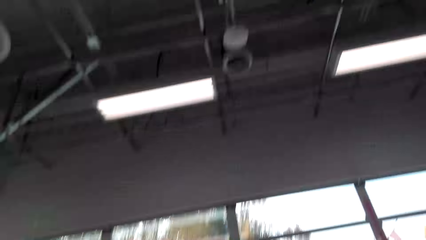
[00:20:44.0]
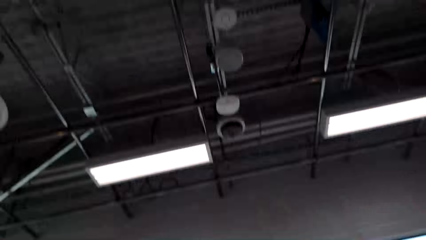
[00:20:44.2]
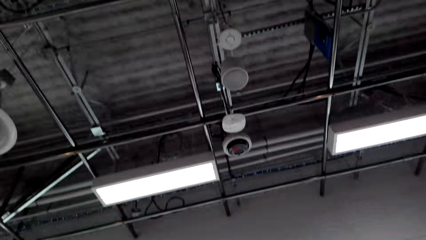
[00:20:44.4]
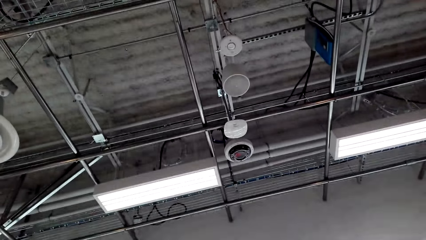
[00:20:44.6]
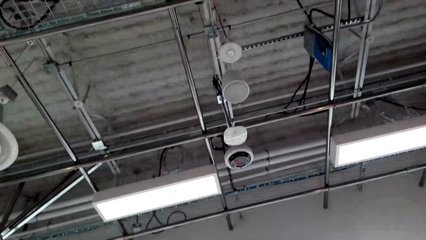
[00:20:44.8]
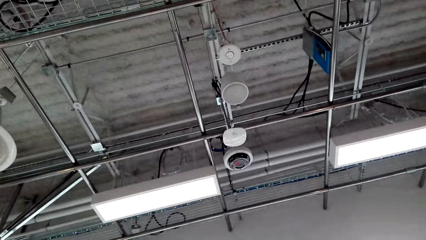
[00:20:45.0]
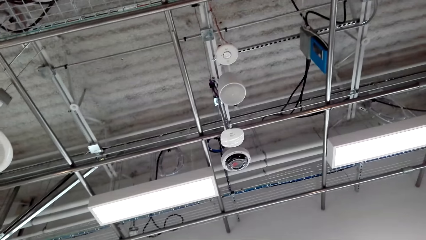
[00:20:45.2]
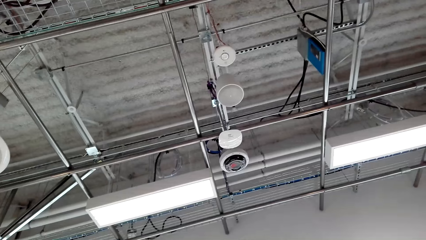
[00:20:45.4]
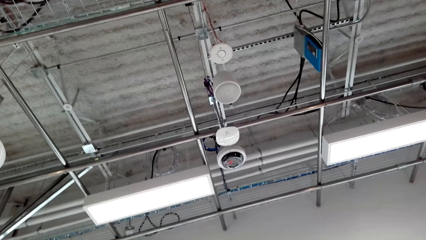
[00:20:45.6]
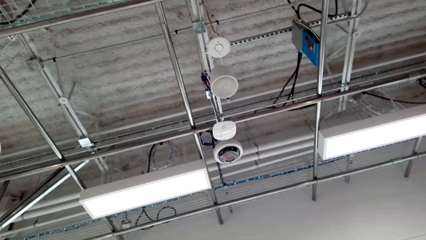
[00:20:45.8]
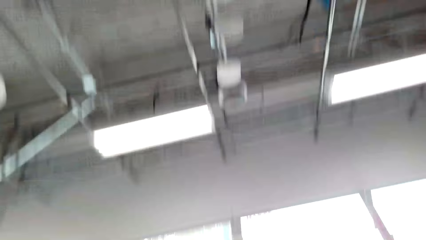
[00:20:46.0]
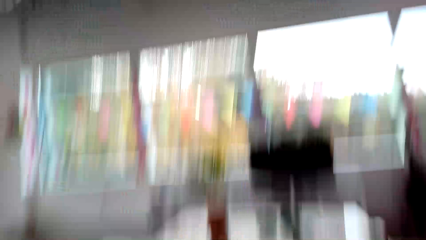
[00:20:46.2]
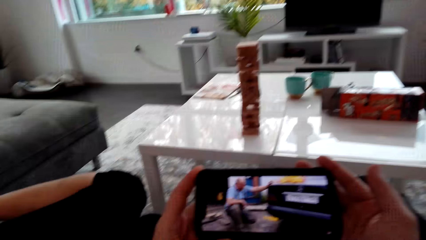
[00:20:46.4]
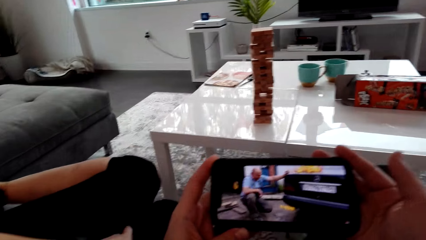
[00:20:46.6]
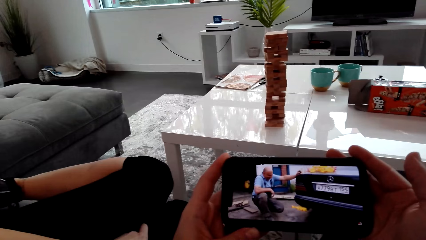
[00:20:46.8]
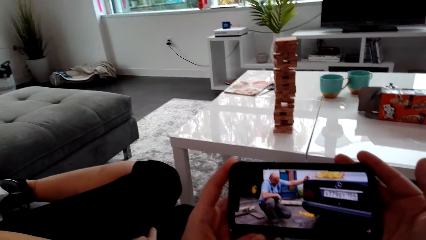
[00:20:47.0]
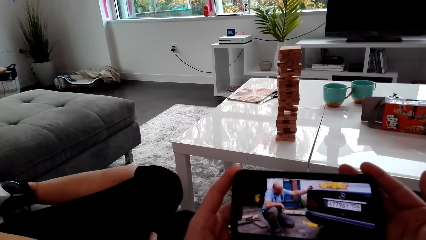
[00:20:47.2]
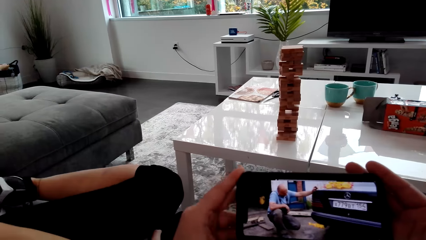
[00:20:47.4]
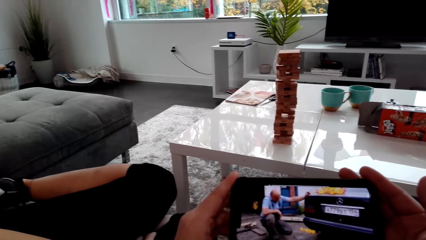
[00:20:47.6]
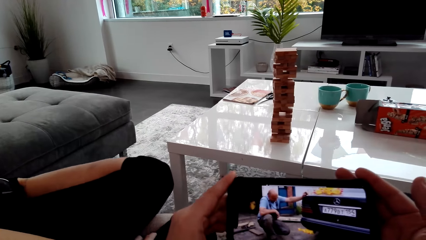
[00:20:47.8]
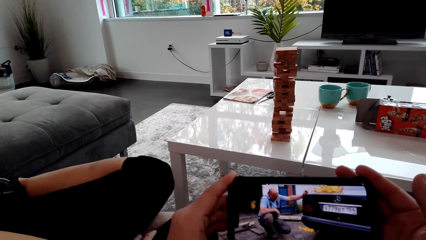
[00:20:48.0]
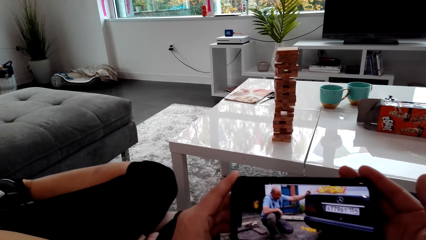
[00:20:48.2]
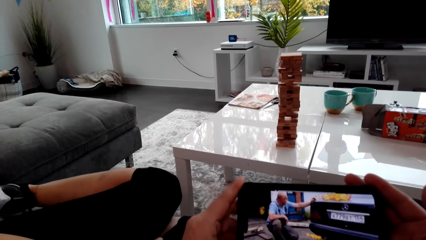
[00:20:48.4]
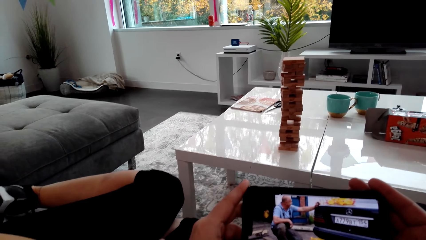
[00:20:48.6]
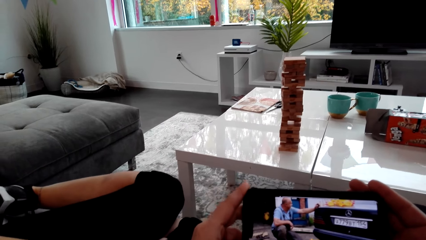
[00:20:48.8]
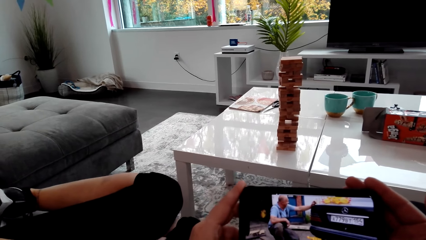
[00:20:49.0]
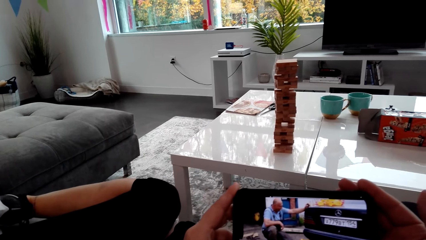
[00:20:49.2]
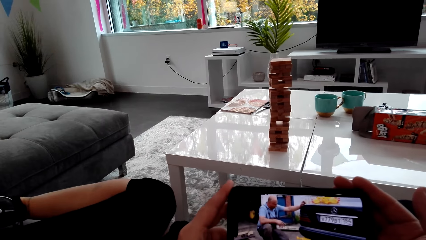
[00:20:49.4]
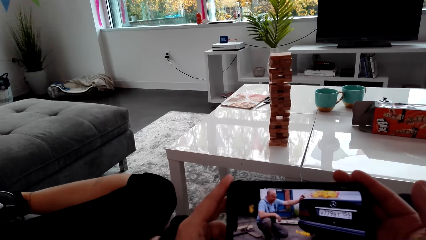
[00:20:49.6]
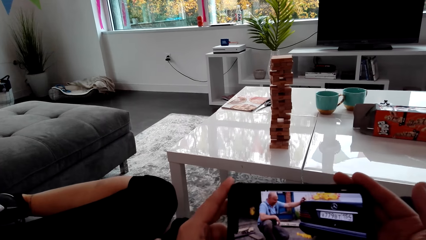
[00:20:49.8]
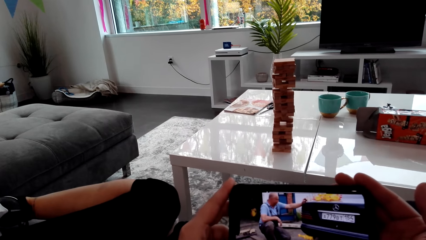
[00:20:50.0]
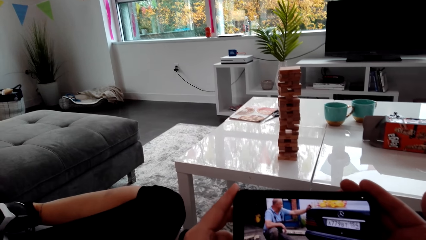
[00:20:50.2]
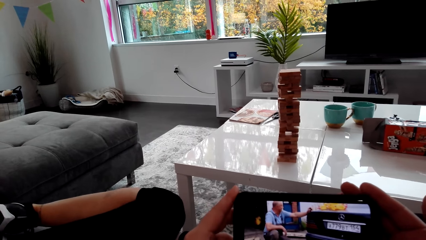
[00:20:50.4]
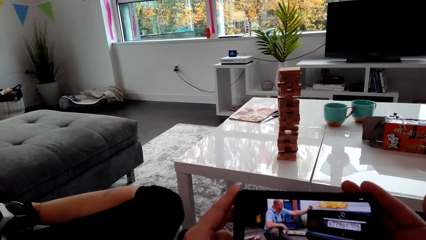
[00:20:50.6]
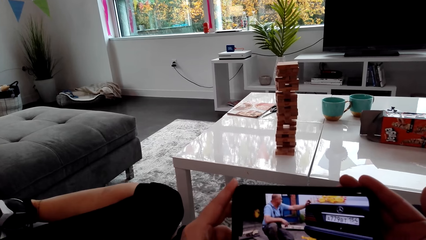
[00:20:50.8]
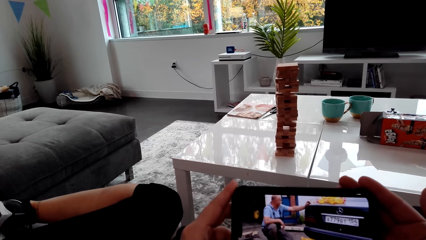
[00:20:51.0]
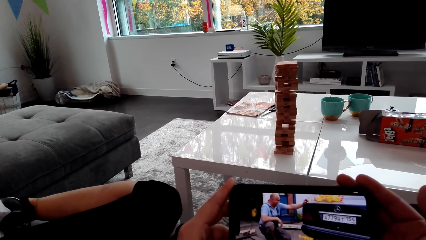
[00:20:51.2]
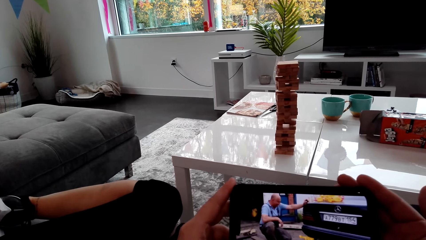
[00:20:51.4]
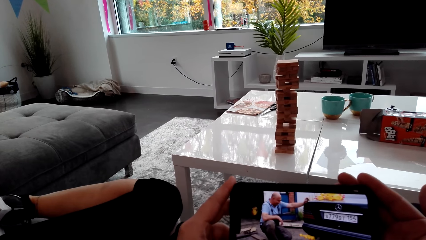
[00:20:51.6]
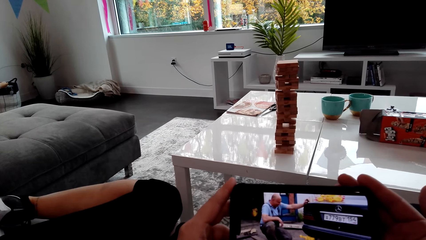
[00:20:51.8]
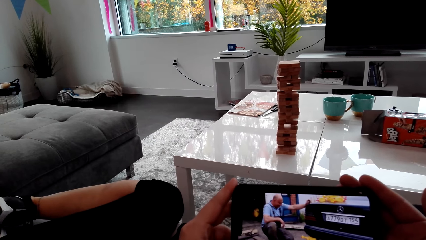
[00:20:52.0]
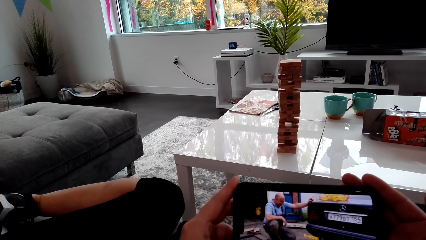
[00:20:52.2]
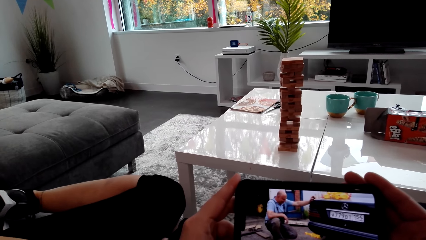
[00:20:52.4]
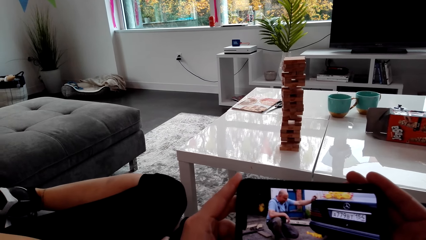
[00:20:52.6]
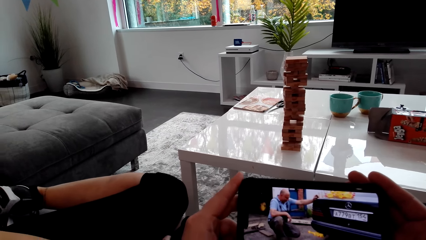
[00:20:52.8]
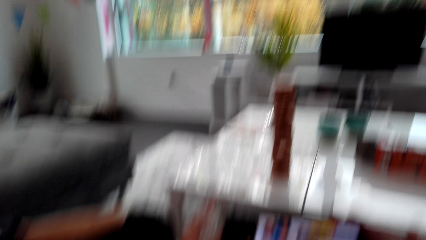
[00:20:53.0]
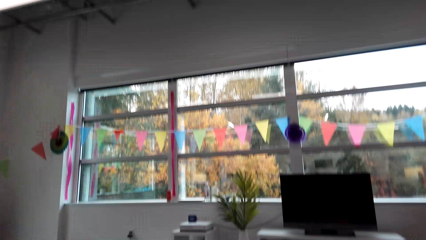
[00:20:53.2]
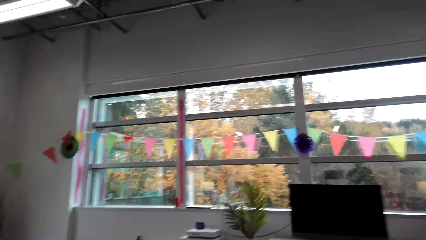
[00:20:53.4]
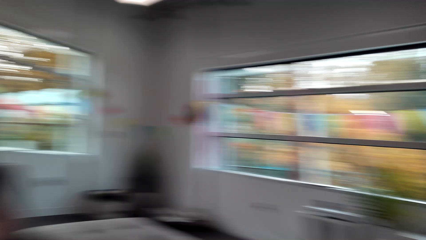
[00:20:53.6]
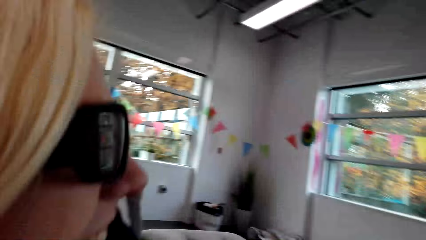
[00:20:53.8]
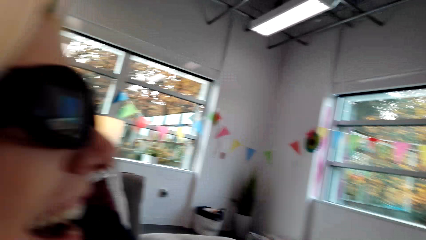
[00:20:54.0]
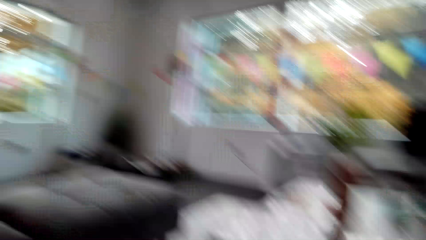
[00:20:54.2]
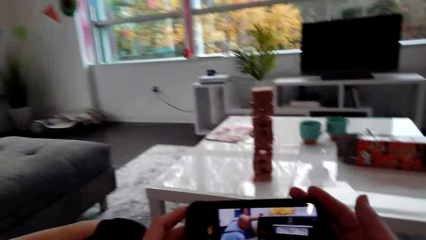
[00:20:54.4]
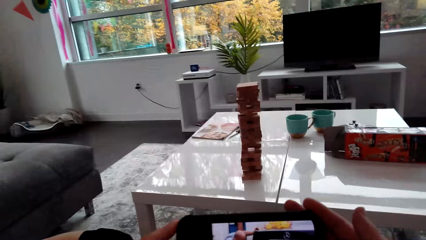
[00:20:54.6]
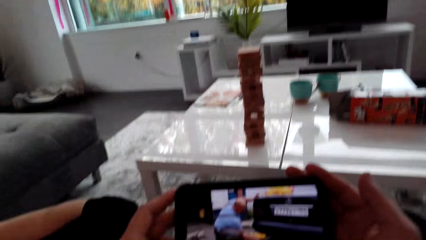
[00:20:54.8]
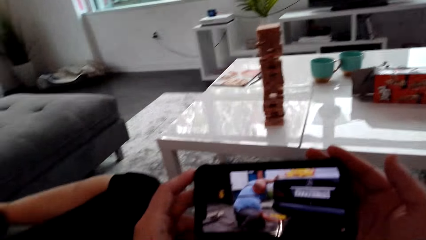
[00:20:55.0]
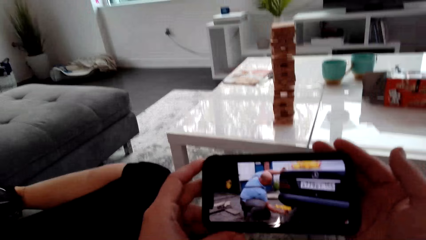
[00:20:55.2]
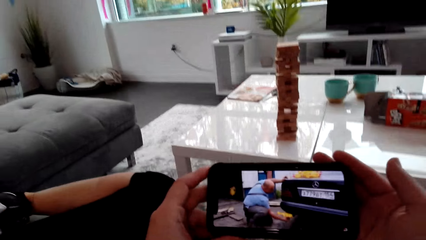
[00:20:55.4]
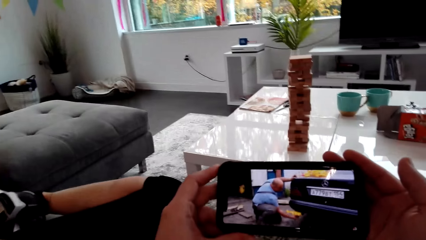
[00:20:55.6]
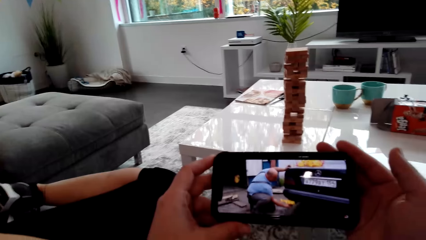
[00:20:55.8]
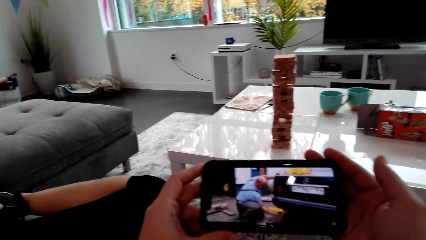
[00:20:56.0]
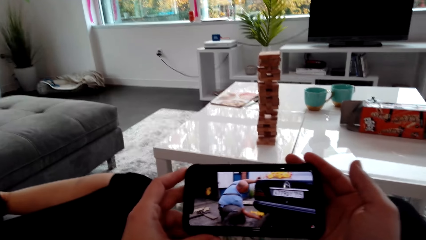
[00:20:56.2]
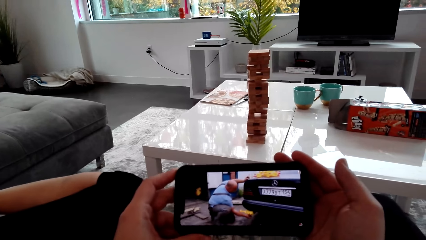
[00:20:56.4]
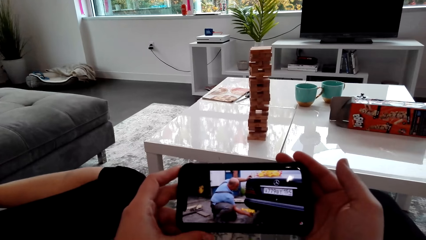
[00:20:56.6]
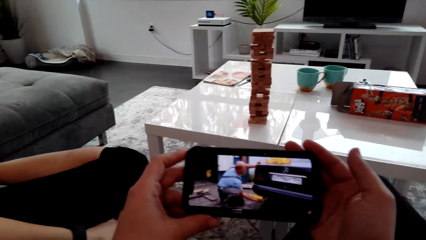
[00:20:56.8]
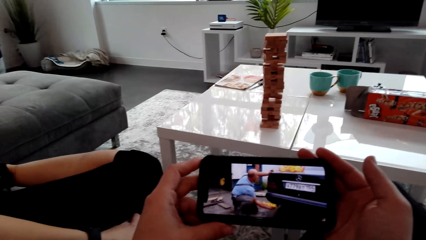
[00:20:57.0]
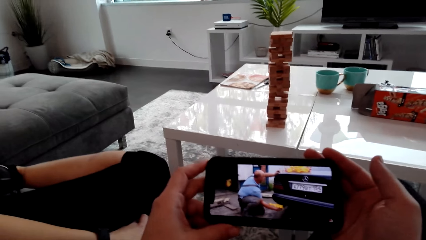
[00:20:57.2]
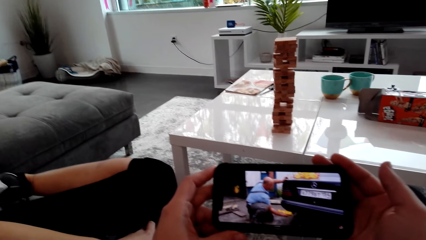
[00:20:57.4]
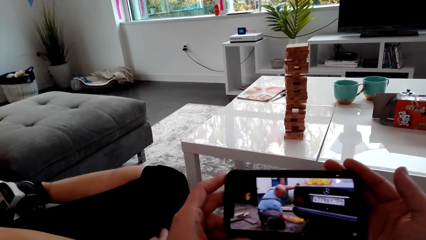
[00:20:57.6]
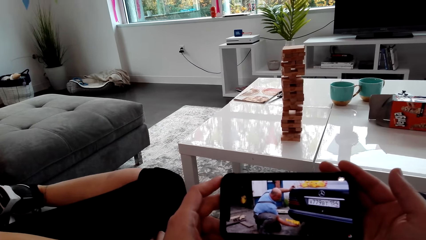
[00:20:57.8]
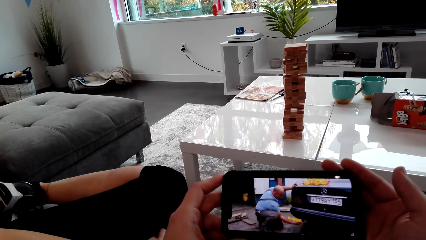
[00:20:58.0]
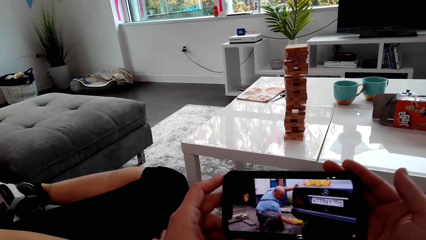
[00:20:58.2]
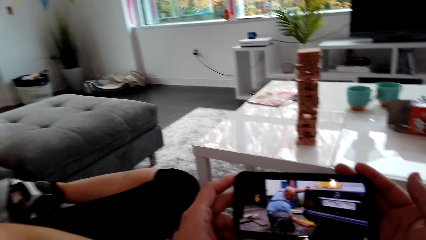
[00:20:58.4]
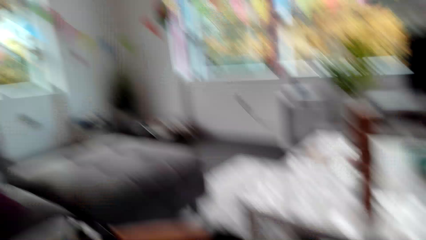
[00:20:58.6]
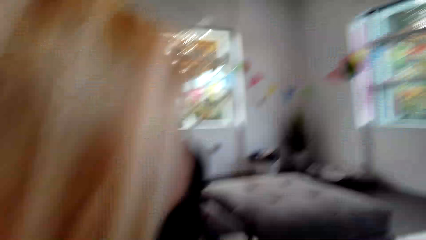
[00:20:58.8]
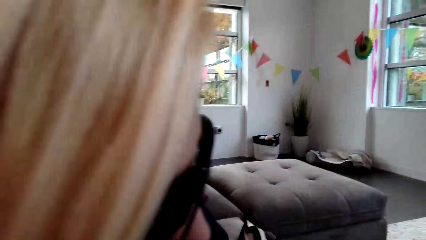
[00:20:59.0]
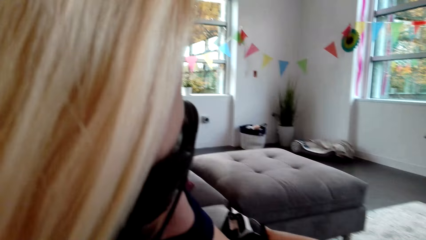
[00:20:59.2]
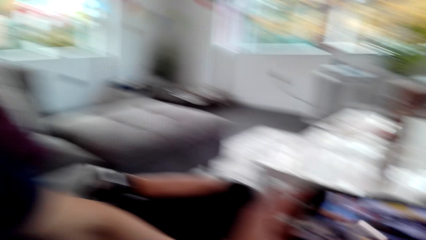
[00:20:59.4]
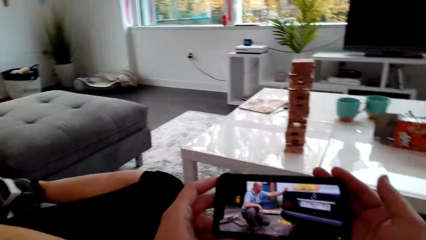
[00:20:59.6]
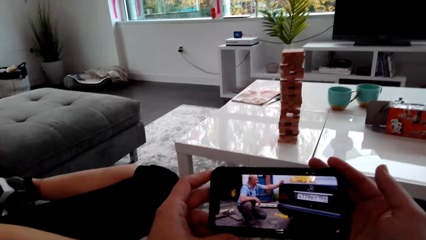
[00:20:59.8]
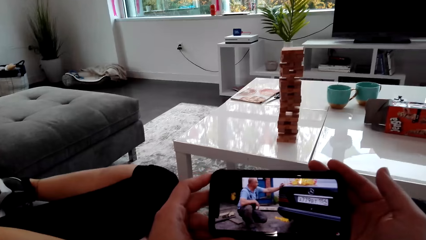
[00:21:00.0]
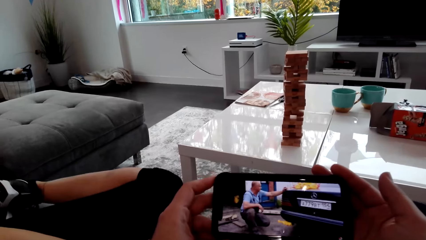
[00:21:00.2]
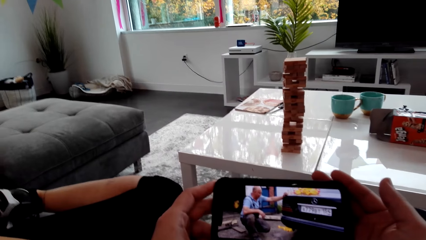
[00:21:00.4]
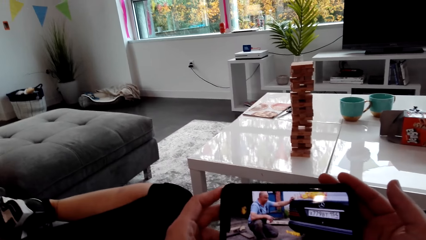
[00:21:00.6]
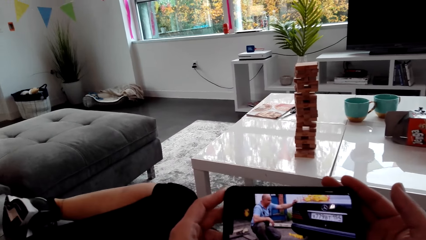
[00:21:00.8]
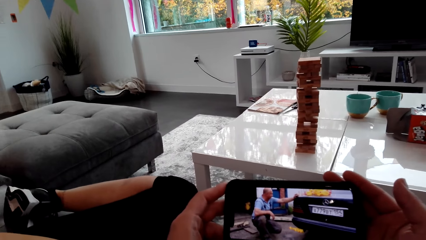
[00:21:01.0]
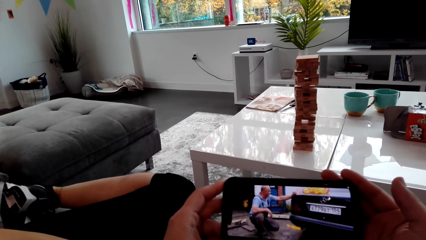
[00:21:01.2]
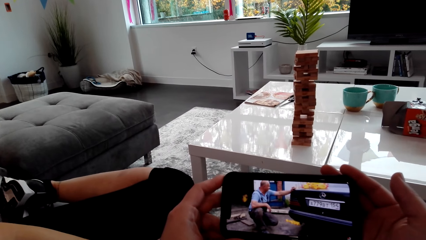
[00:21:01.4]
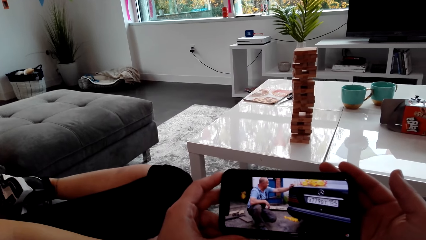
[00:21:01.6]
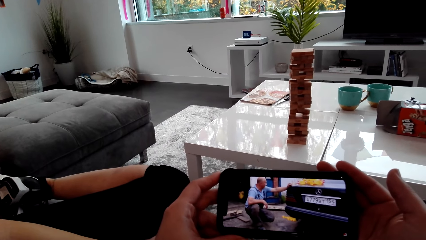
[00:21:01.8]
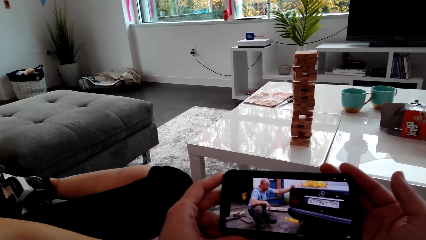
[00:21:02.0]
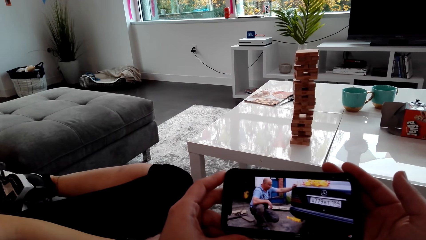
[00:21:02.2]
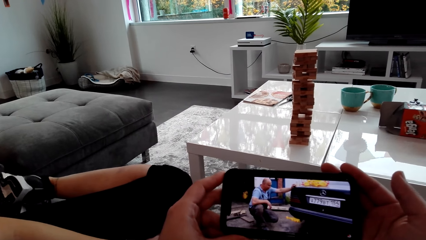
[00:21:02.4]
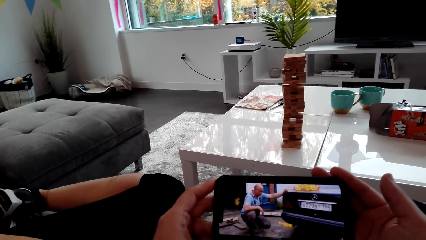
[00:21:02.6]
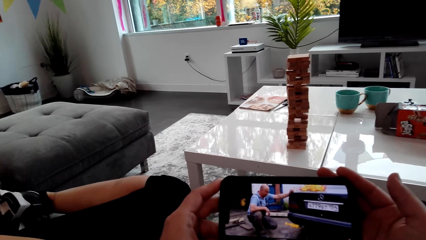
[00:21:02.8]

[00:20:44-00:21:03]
The camera wearer looks at the roof. A lady watches the phone. The camera wearer watches the phone. They look at the lady. The lady watches the phone. The camera wearer watches the phone. They look at the lady. The lady watches the phone. The camera wearer watches the phone.
